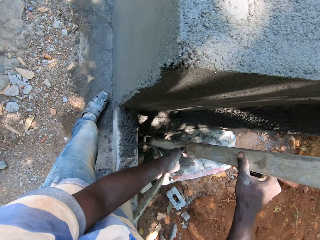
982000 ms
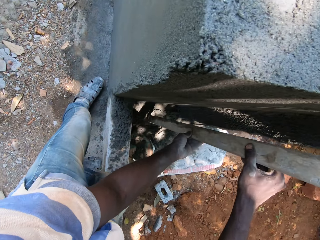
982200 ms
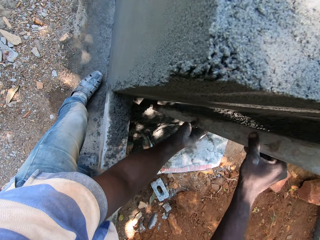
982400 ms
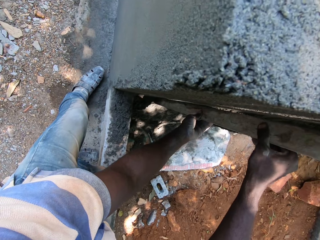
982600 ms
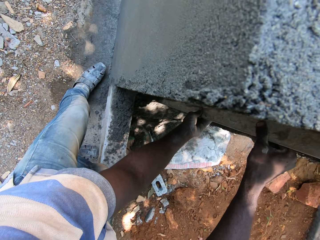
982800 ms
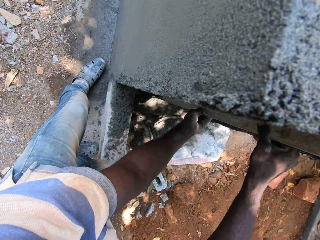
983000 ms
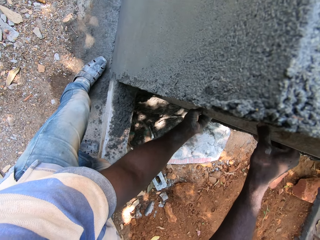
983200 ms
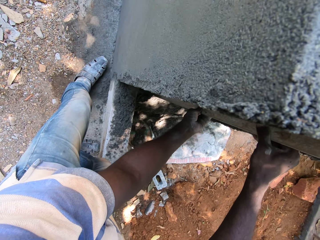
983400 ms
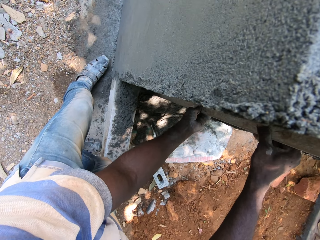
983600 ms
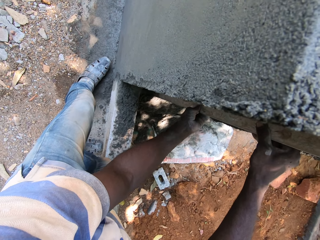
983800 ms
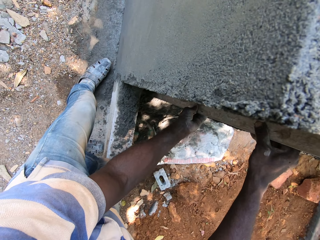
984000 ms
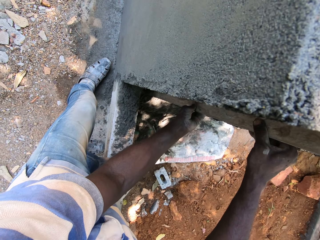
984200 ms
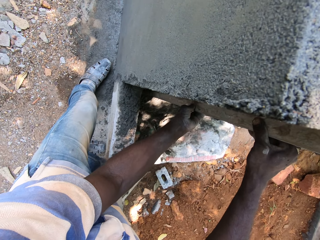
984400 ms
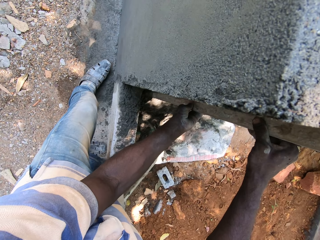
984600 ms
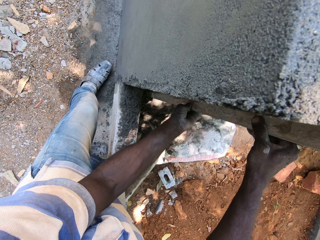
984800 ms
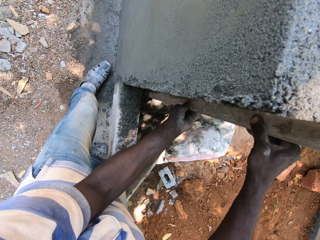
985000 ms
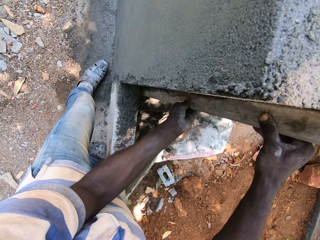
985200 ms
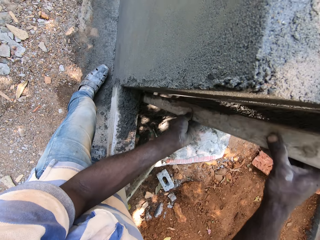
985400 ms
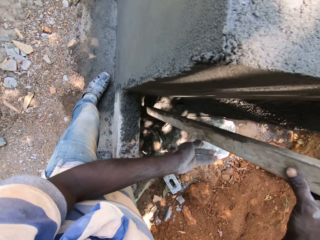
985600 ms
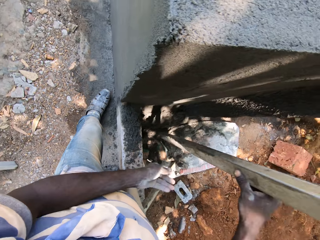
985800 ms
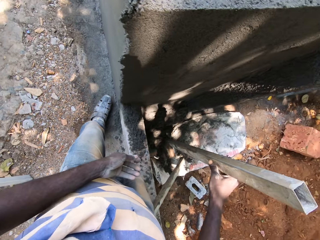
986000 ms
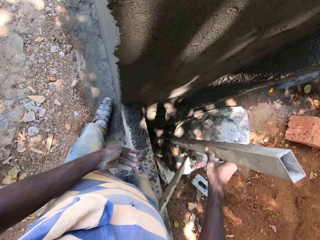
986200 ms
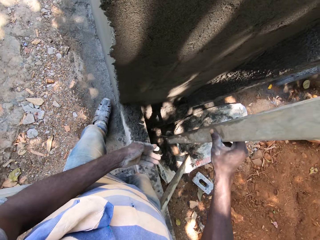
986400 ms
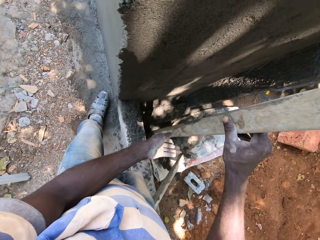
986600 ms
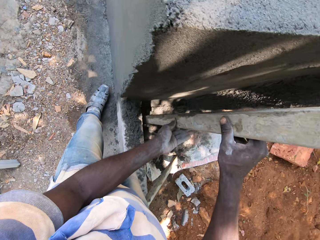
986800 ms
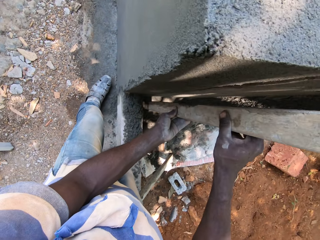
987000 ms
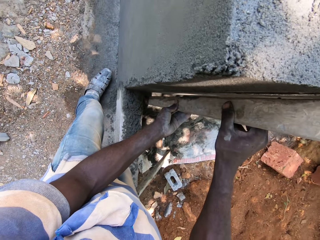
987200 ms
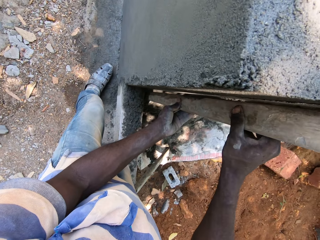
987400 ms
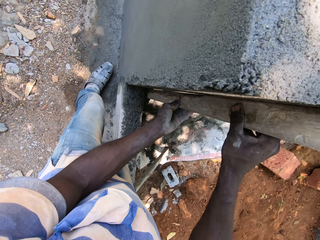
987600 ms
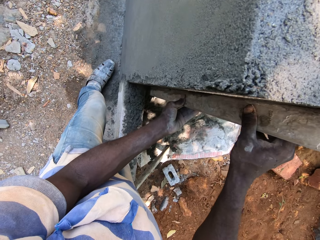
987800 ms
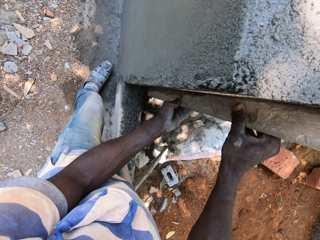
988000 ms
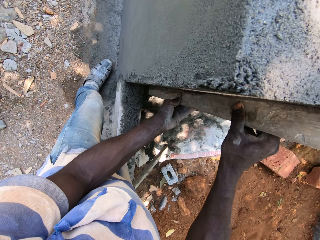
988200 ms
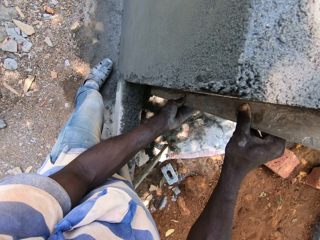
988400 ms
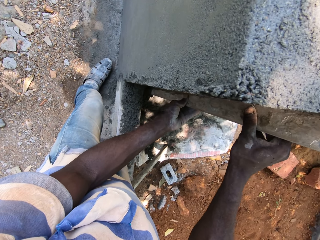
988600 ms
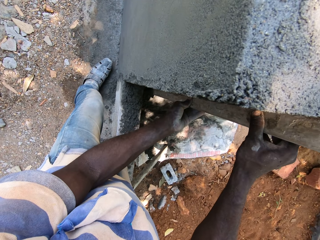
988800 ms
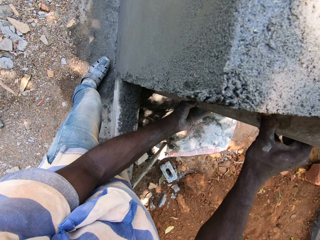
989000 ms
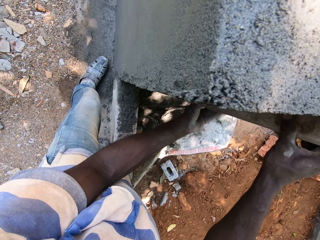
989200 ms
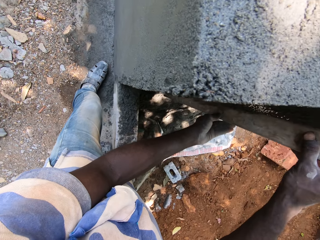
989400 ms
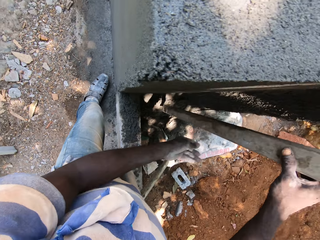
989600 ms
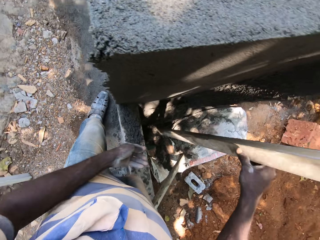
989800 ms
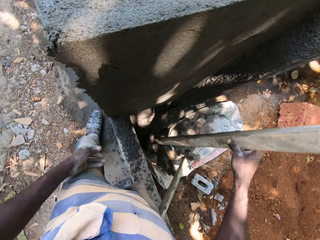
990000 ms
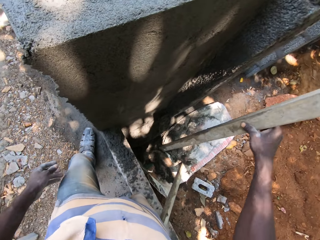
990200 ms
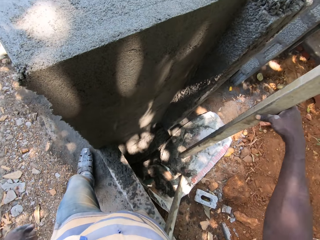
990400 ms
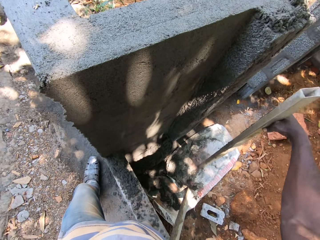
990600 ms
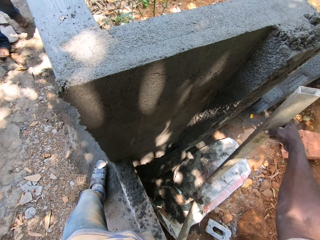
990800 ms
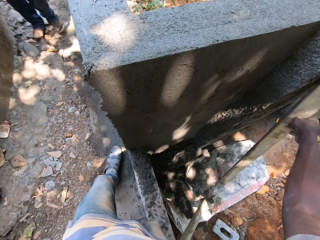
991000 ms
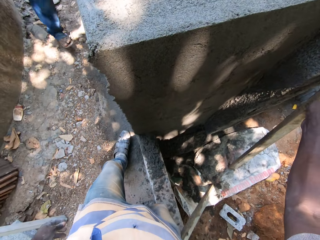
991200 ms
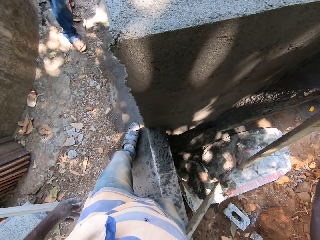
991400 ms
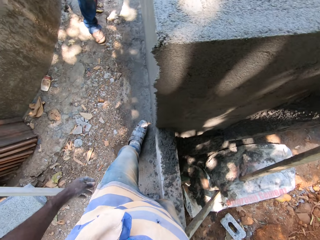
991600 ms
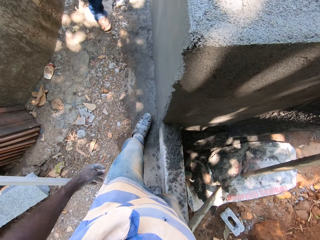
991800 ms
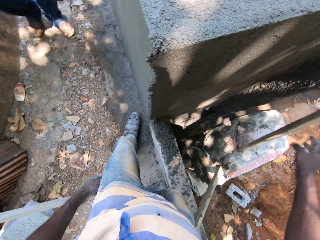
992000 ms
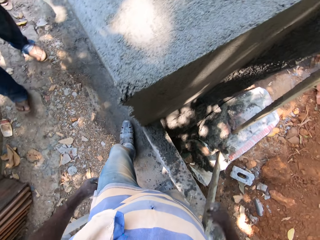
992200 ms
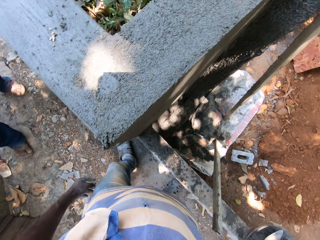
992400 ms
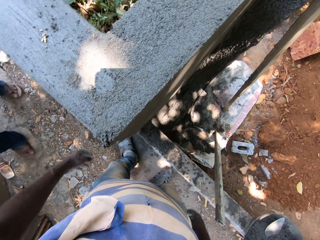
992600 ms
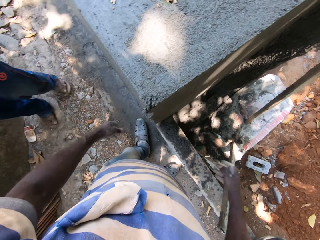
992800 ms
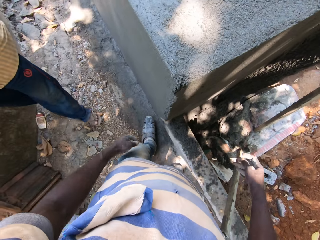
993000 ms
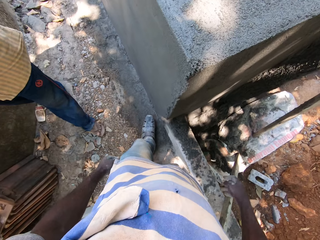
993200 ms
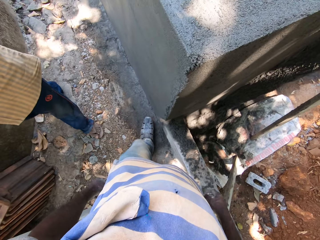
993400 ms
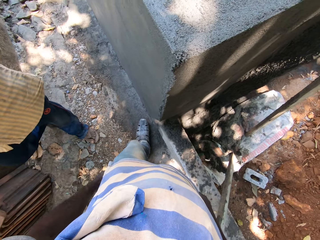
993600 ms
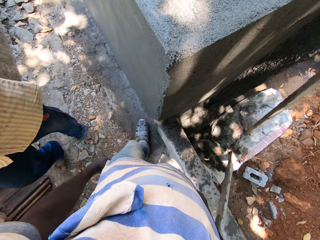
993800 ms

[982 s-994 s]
The camera wearer removes his left hand from the straight pipe in his right hand. He places the straight pipe in his right hand by the wall. He looks around.

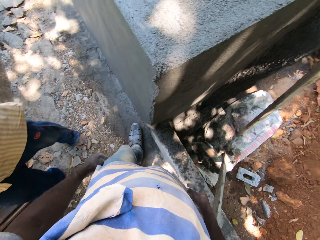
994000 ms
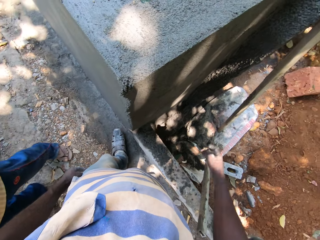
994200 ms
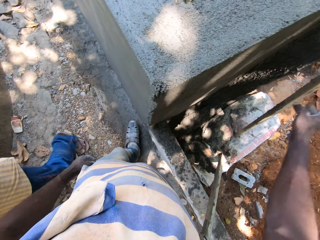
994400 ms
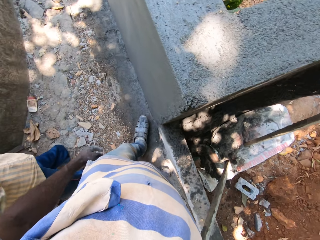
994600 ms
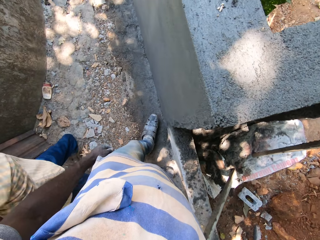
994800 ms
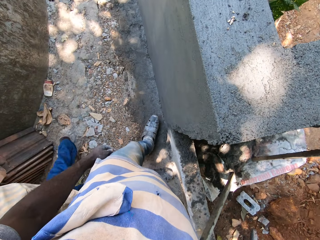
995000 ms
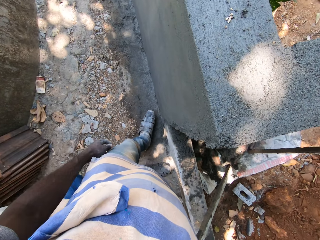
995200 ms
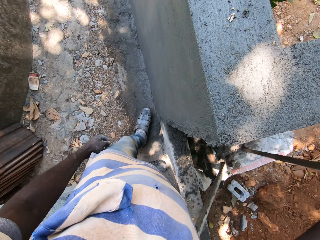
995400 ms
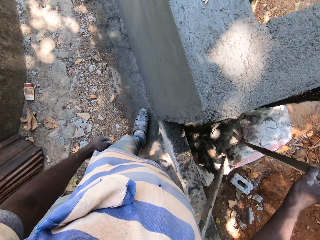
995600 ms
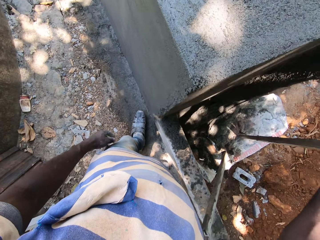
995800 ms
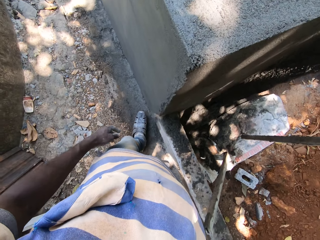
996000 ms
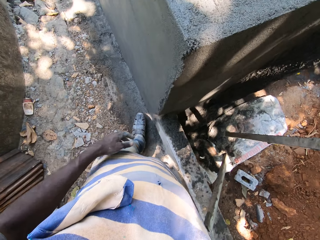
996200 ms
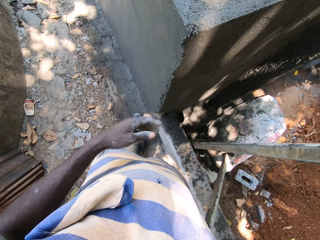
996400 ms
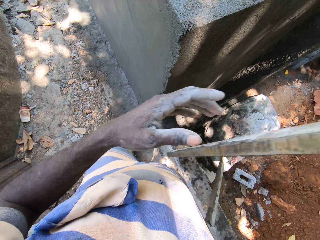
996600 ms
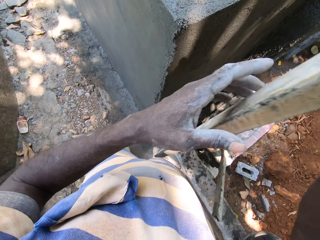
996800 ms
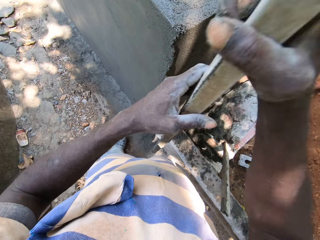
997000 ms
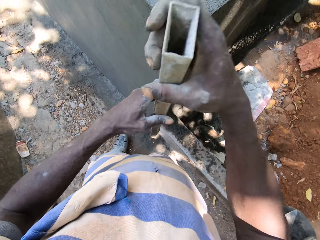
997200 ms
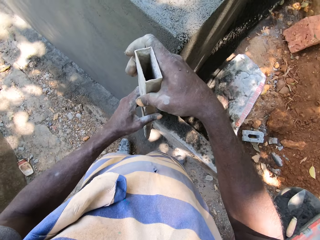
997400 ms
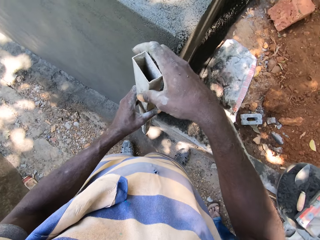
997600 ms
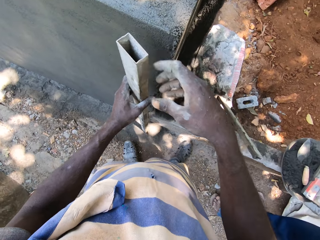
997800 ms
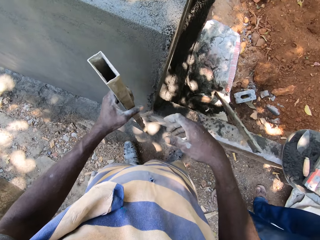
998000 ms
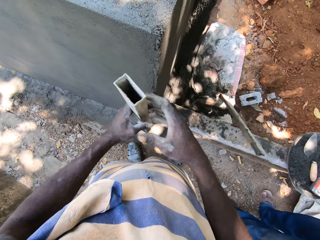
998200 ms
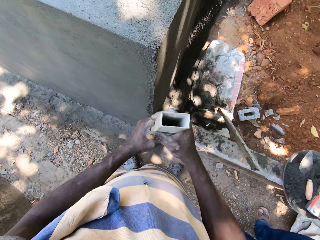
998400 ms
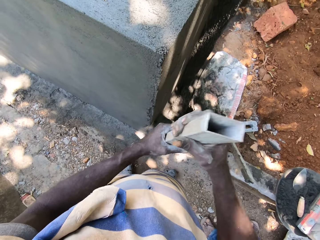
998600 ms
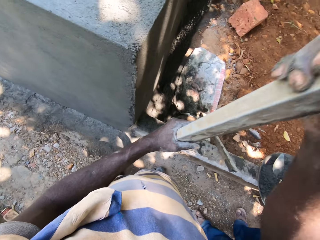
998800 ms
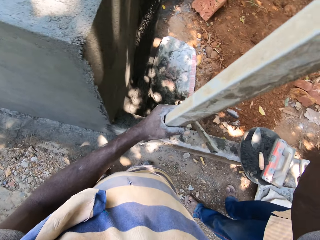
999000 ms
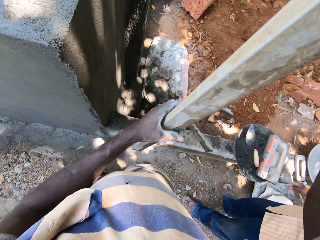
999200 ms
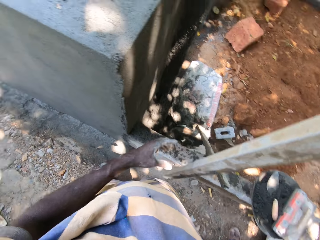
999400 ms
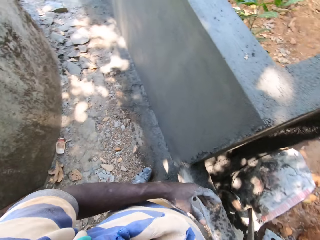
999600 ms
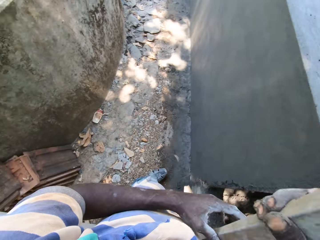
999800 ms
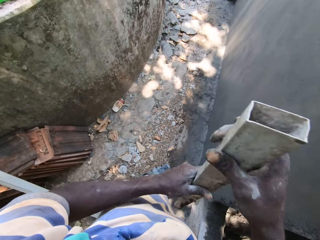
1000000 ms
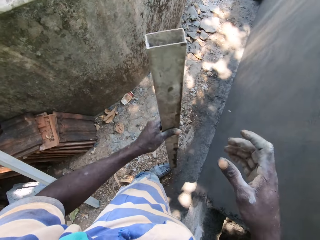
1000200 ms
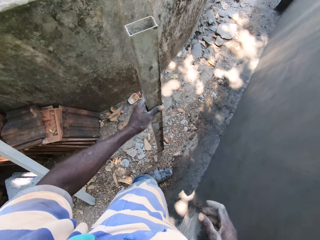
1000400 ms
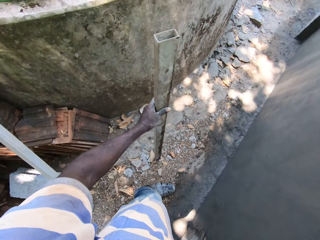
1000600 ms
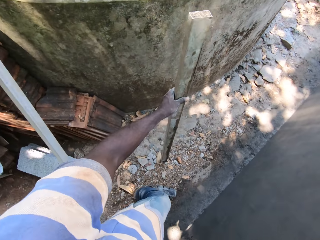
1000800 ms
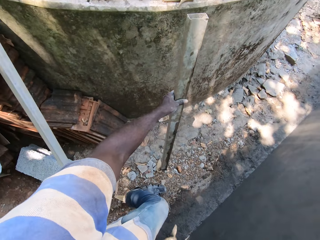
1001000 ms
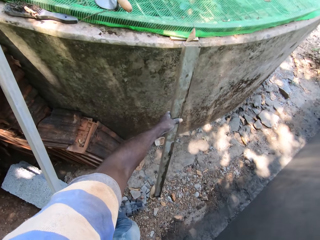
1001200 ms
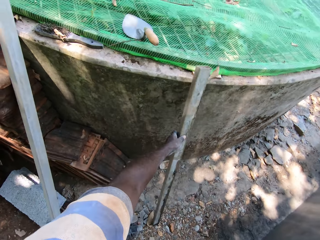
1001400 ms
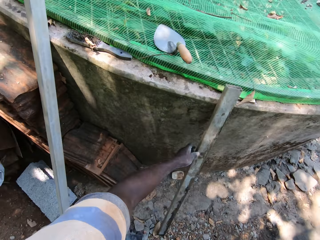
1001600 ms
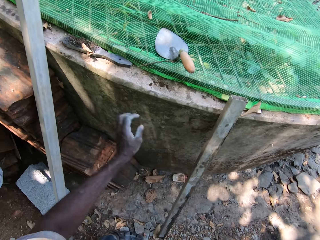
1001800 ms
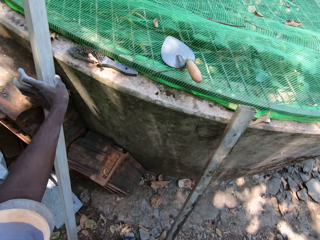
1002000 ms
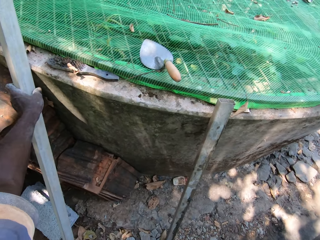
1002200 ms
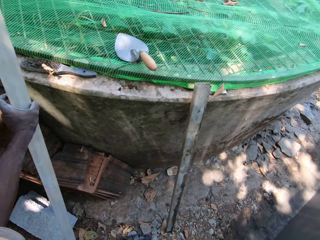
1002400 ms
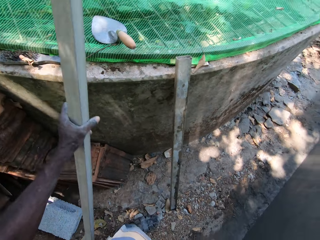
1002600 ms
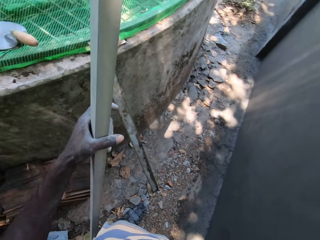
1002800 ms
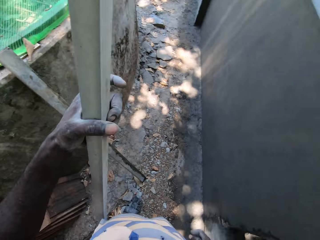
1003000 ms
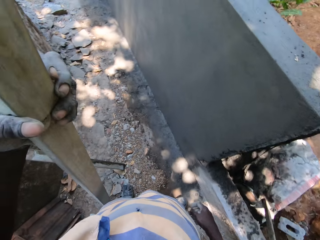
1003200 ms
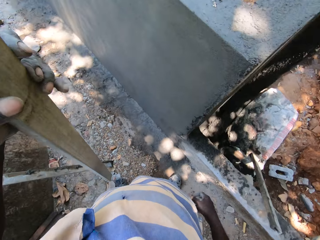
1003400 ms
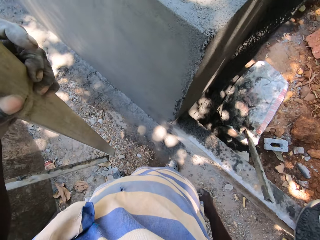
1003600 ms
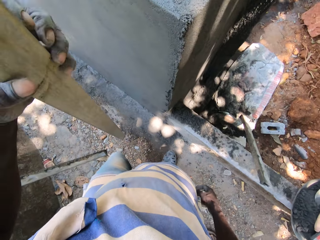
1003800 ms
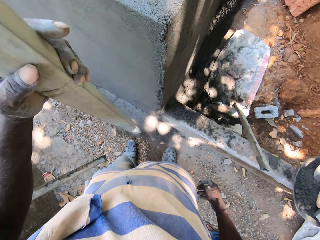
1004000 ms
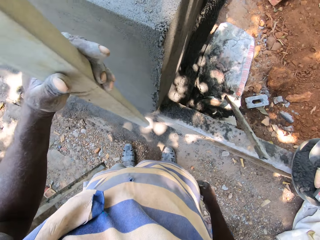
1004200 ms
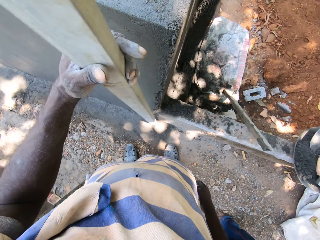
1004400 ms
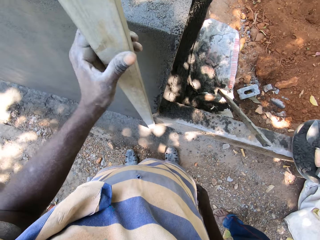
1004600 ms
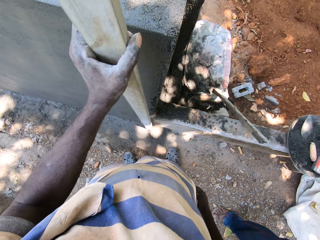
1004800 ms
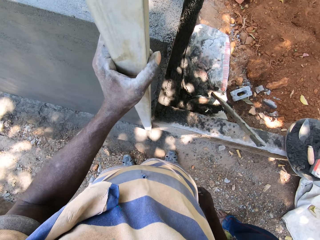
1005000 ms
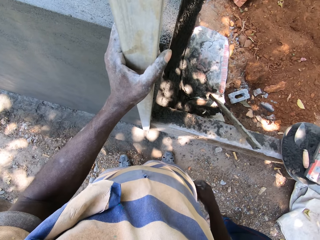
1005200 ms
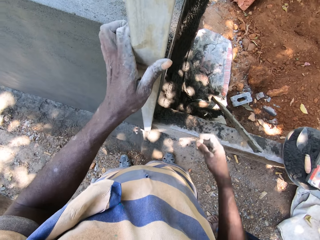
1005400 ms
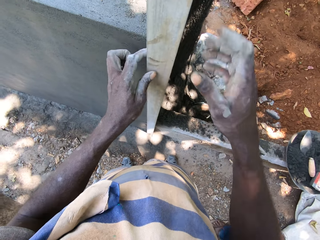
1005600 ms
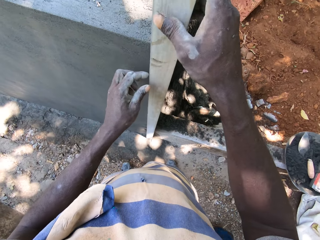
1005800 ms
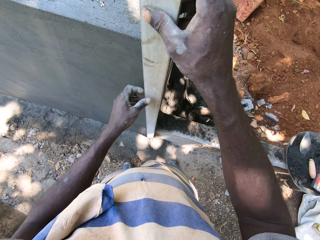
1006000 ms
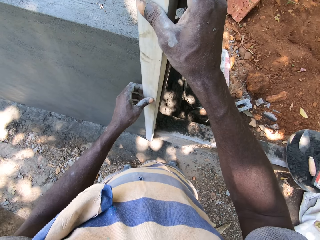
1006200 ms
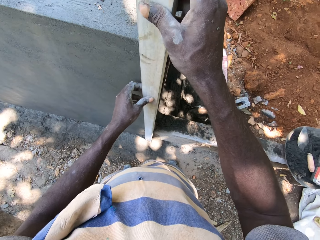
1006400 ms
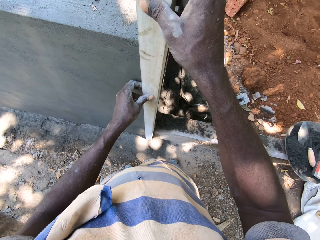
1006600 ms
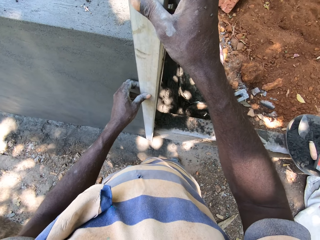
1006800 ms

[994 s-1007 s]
The camera wearer picks the straight pipe by the wall with his right hand. He holds the straight pipe with both hands. He removes his left hand from the straight pipe in his right hand. He passes the straight pipe from his right hand to his left hand. He places the straight pipe in his left hand by the wall. He picks another straight pipe from a wall with his left hand. He holds the straight pipe with both hands against the wall.
